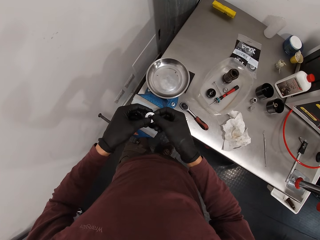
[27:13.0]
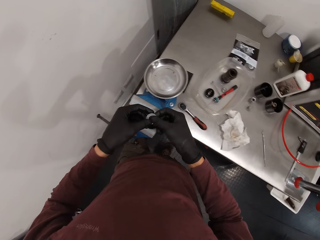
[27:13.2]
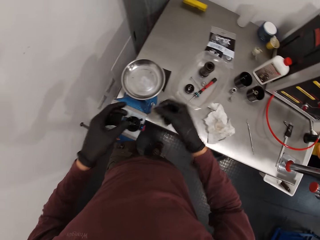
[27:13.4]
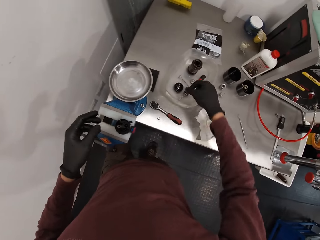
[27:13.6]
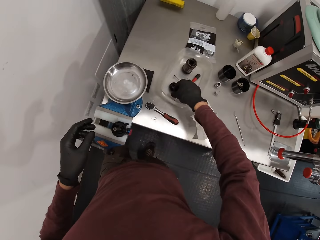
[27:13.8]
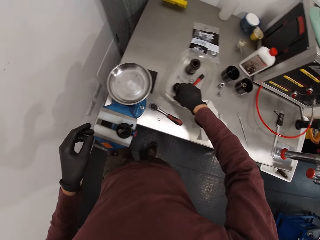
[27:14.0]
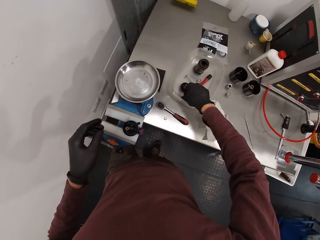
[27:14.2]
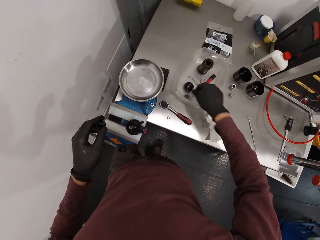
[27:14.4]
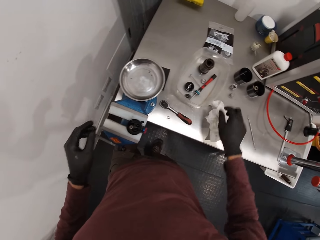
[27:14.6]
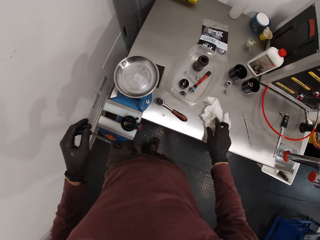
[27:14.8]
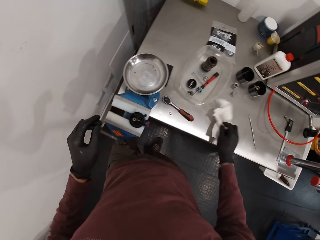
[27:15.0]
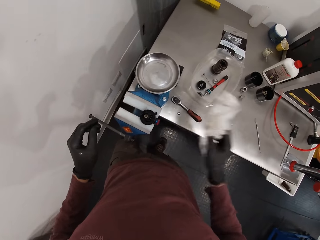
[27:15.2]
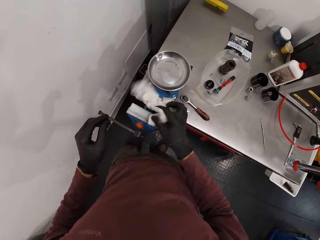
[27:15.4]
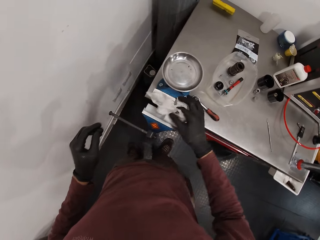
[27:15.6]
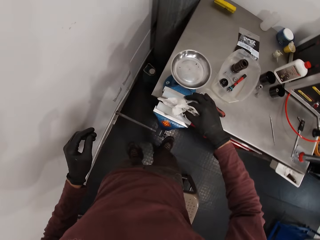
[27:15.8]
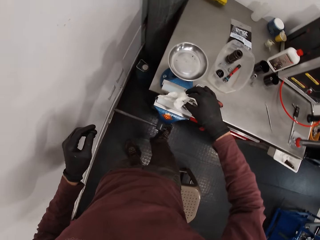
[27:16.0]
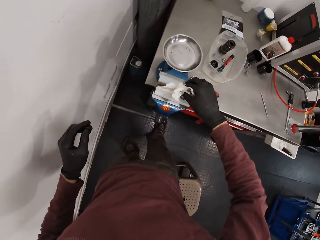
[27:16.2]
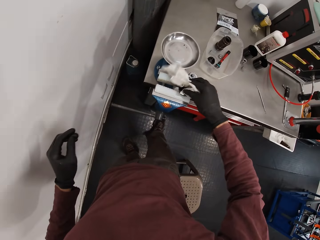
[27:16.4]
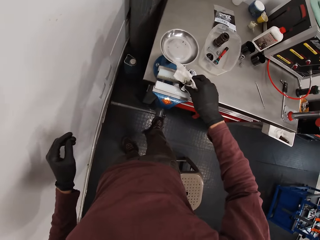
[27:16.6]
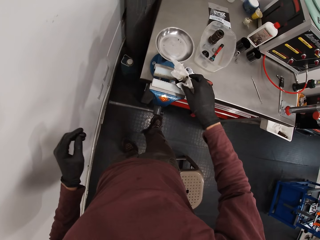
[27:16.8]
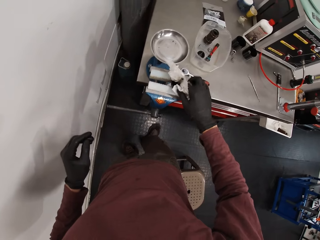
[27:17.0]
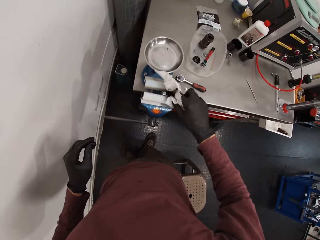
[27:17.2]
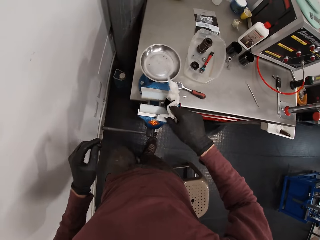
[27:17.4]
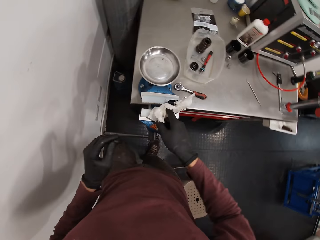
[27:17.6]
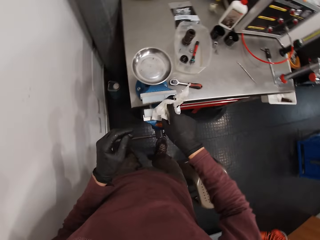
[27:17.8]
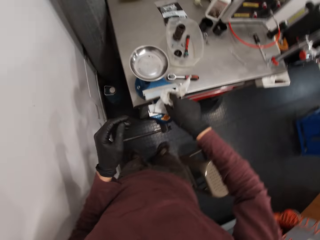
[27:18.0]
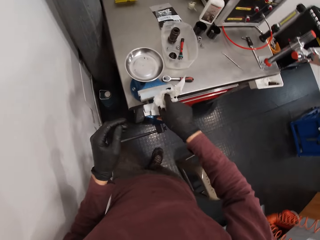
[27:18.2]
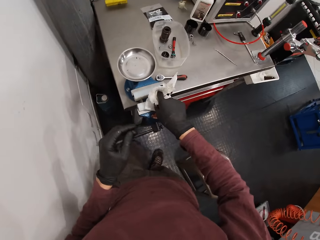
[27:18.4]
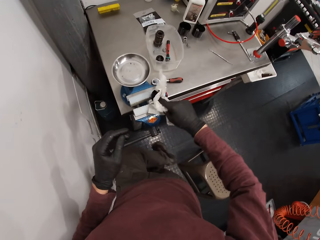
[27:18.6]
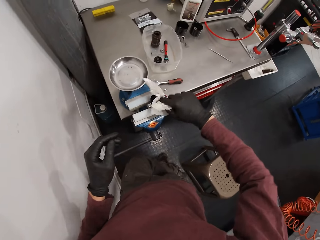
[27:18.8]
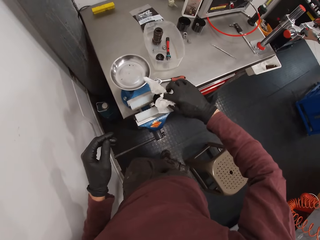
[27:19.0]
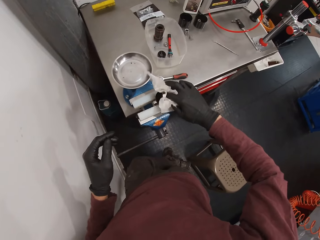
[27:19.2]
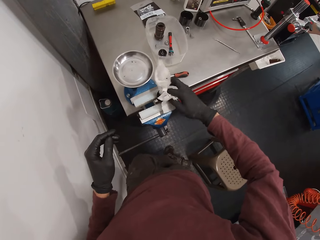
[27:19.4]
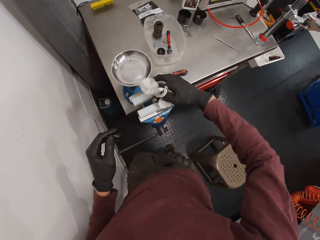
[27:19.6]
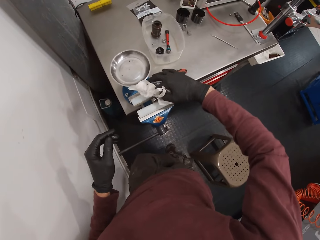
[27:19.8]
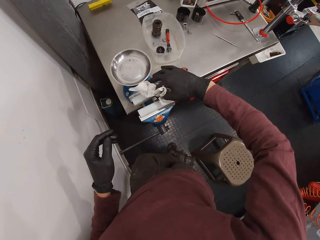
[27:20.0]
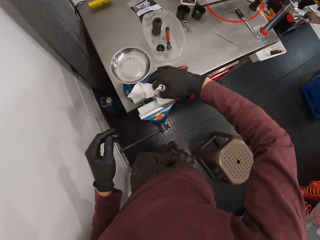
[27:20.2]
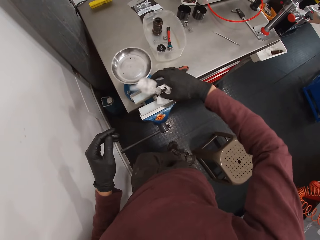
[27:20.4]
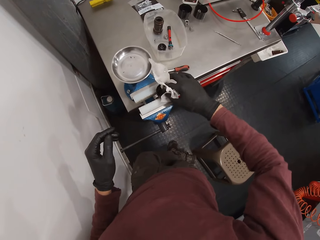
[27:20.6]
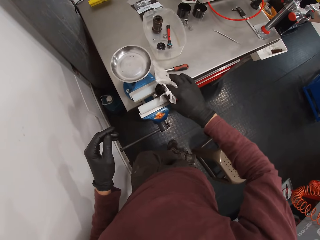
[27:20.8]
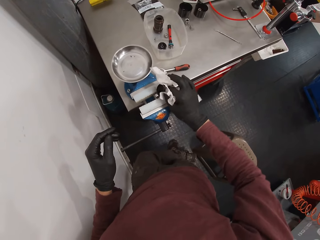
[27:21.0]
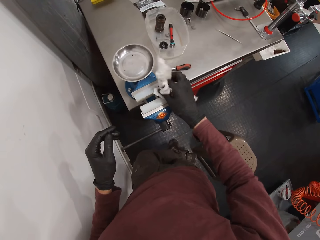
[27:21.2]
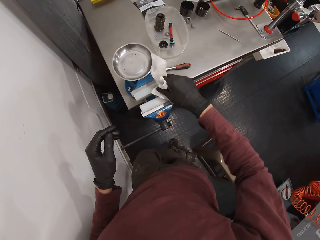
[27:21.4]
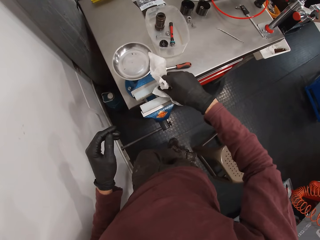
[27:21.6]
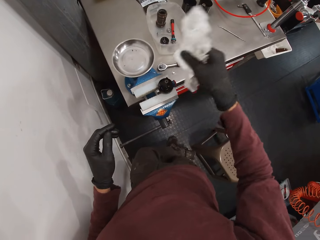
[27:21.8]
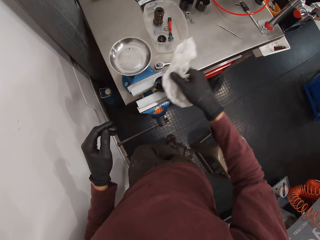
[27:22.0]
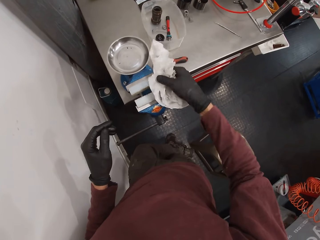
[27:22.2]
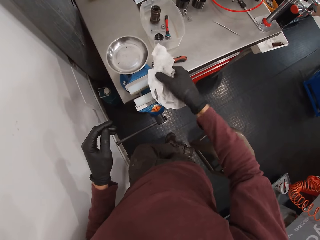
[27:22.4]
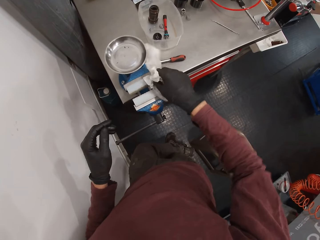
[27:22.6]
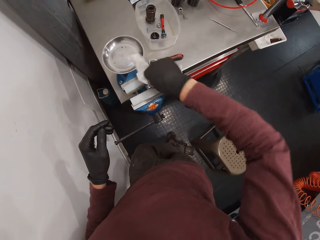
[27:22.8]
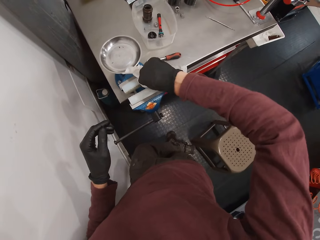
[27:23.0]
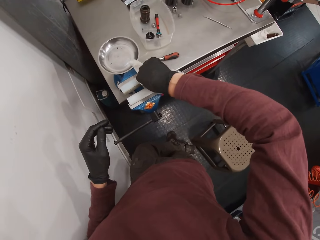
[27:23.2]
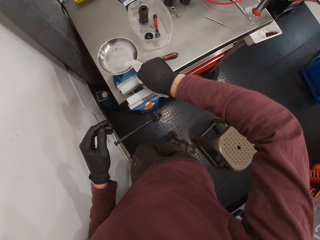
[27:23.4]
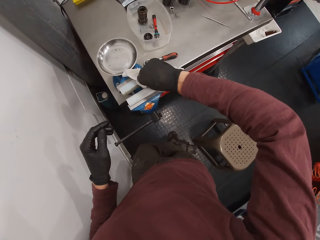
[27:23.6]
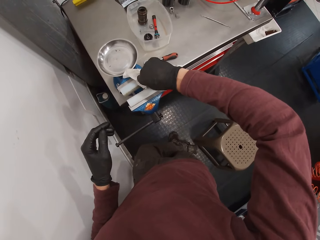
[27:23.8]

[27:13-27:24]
The camera wearer pulls a bolt nut. He drops the part of the machine in the bowl with his right hand. He moves both hands. He picks up a tissue paper. He cleans the axle of the bicycle component in the workbench vice with the tissue paper in his right hand.

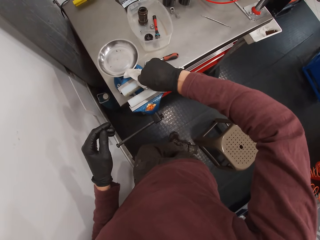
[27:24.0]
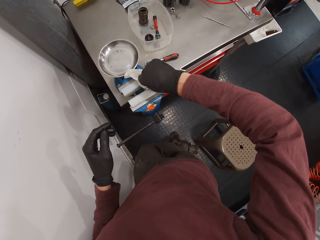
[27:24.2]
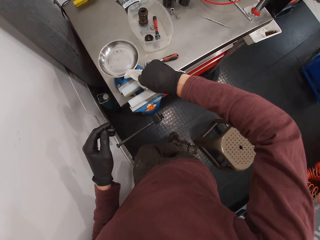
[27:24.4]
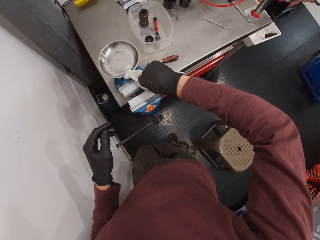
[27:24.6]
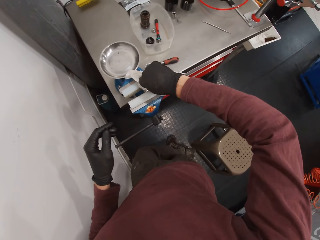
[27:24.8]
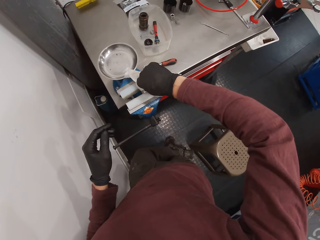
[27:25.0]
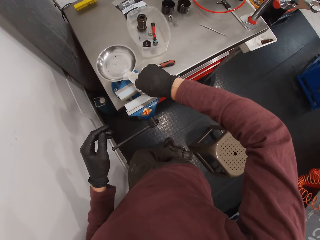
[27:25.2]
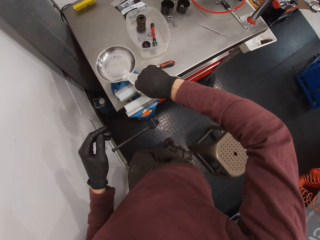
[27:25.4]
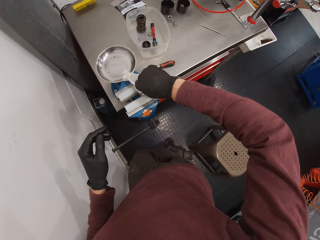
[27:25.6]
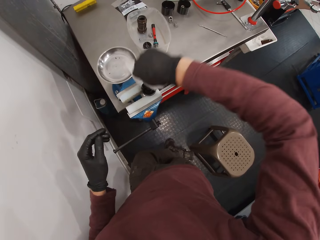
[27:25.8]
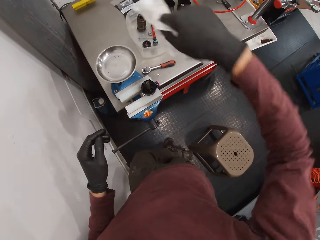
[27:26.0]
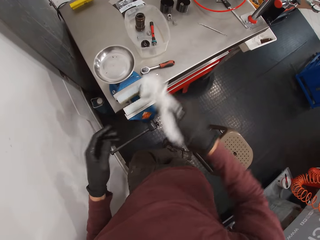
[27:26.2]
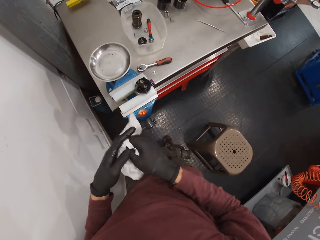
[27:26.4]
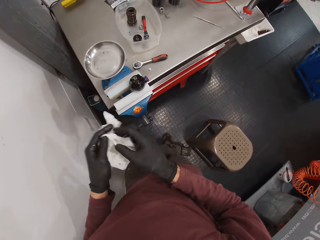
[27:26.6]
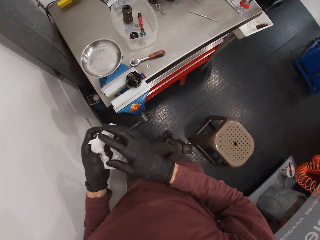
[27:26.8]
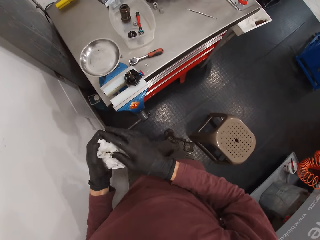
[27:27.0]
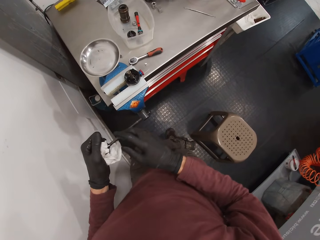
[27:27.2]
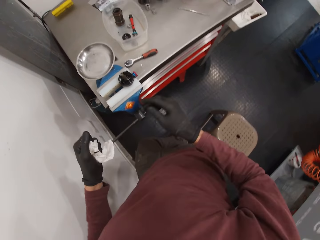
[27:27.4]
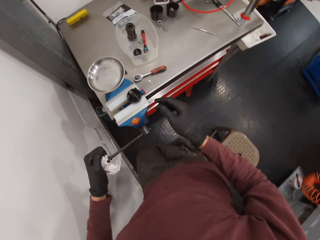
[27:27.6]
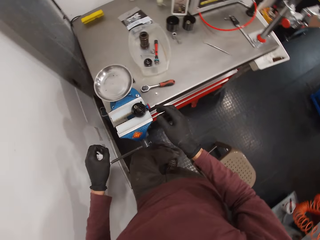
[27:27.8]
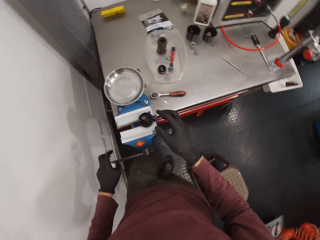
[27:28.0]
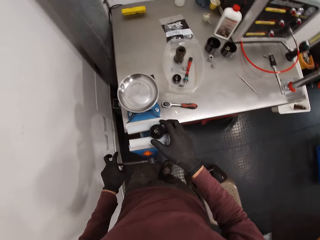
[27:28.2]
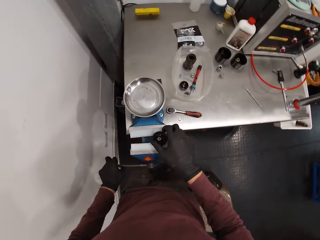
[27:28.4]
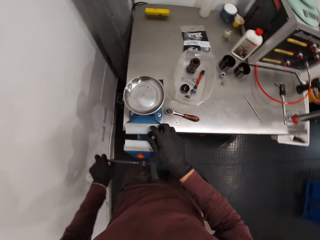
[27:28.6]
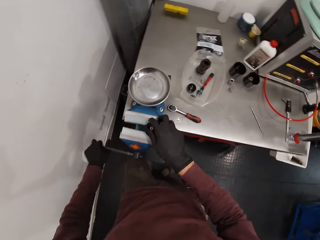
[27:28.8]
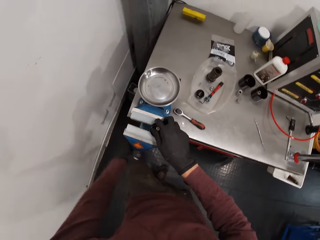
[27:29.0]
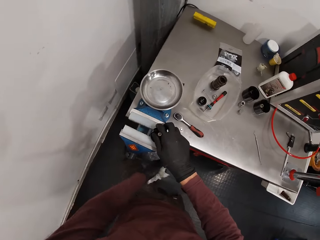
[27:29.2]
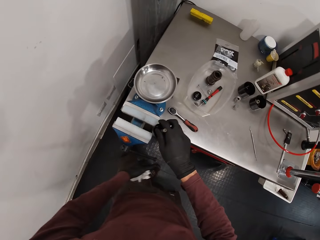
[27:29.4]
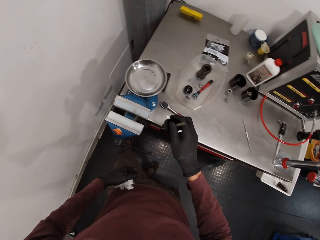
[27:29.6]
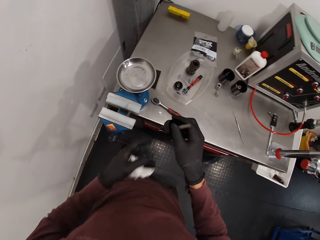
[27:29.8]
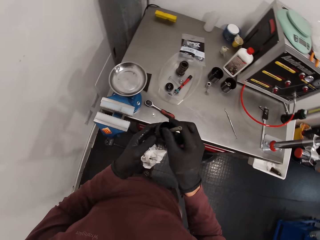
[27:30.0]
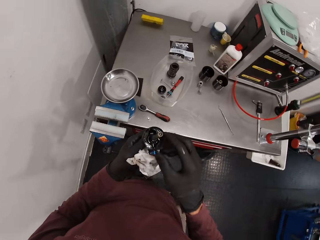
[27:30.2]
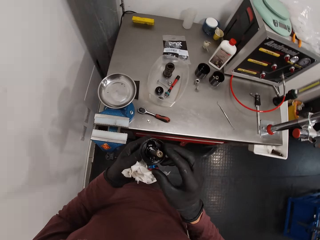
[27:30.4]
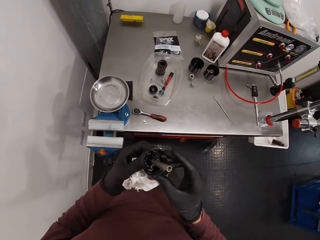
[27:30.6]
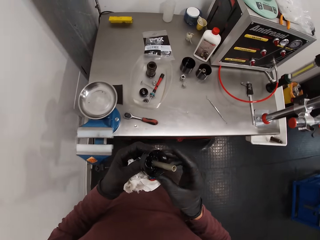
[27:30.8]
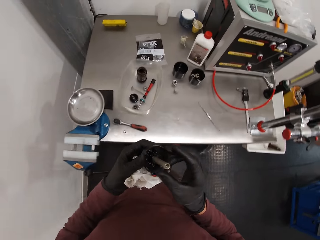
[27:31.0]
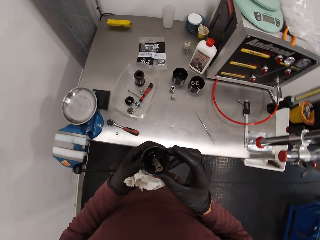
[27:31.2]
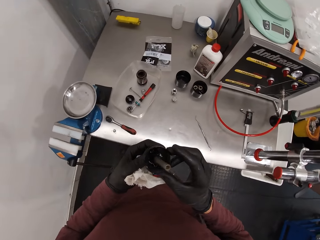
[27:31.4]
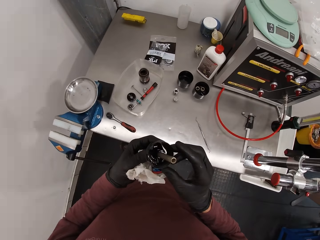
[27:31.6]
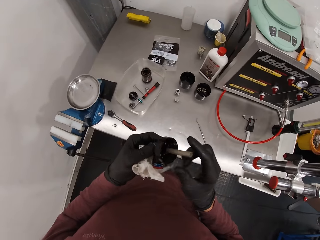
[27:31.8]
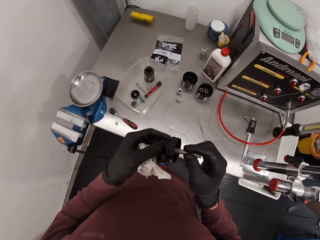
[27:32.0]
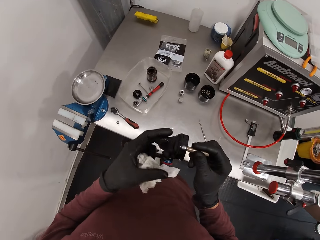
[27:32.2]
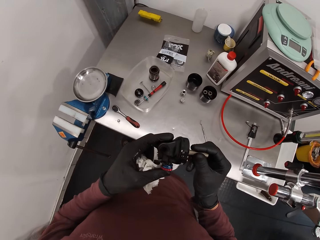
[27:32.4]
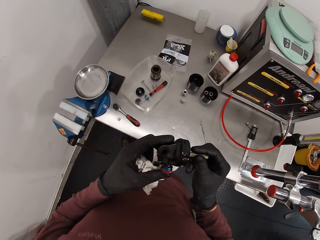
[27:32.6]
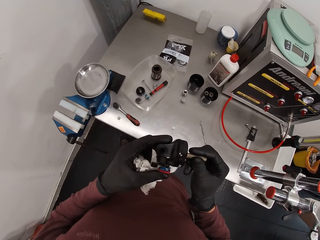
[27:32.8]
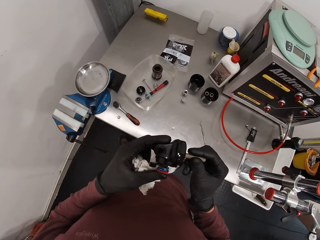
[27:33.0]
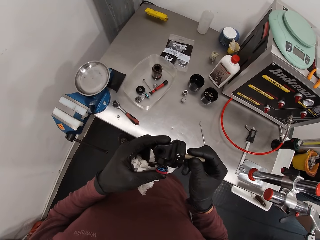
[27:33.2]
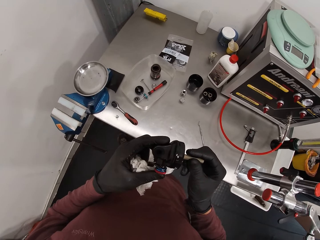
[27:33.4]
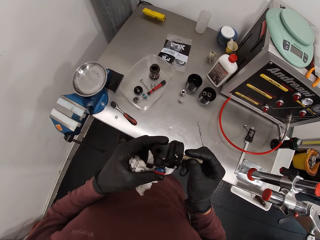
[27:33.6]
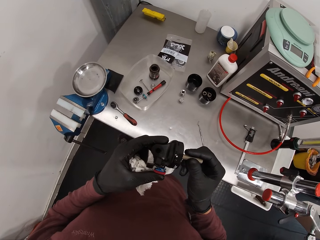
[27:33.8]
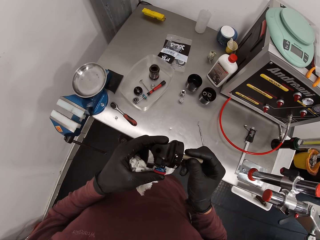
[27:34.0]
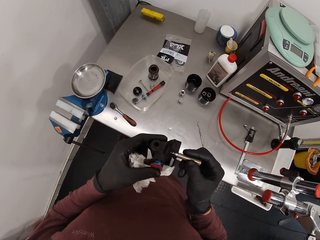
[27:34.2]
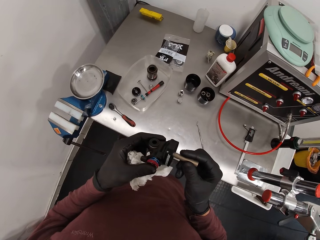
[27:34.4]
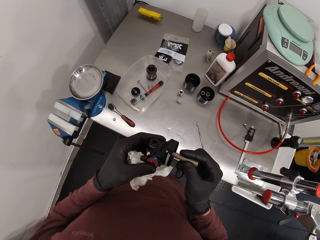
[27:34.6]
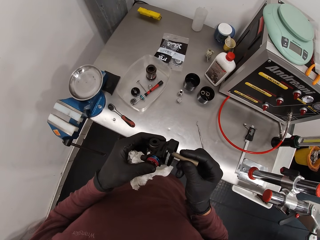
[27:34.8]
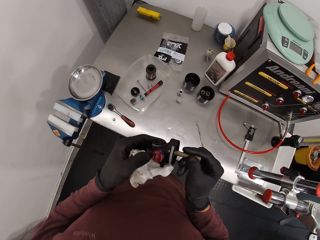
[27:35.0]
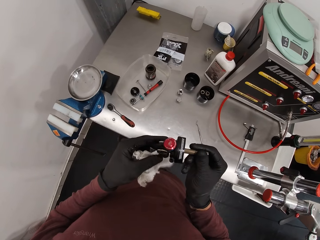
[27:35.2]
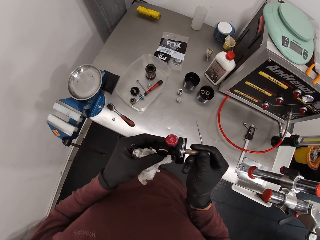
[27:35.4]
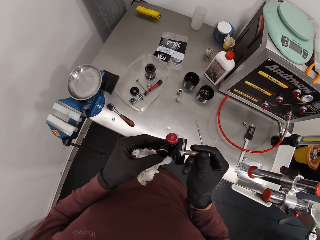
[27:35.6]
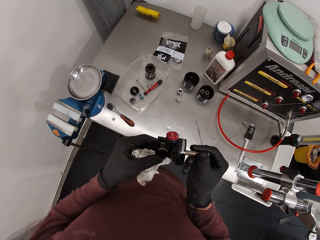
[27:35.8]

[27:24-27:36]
The camera wearer passes the tissue paper in his right hand to his left hand. He wipes hands with the tissue paper. He holds the handle of the bench vice with his left hand. He loosens the jaws of the workbench vice with the handle in his left hand. He removes his left hand from the handle of the bench vice. He takes out the bicycle component from the jaw of the workbench vice with his right hand. He holds the bicycle component with both hands. He looks at the metal cup.
